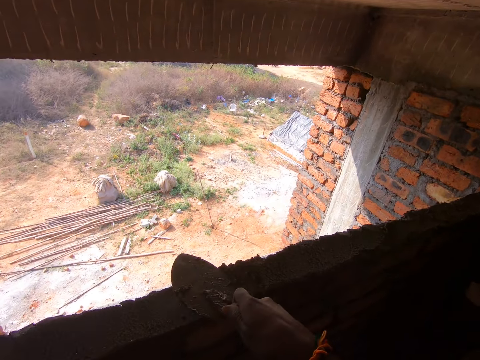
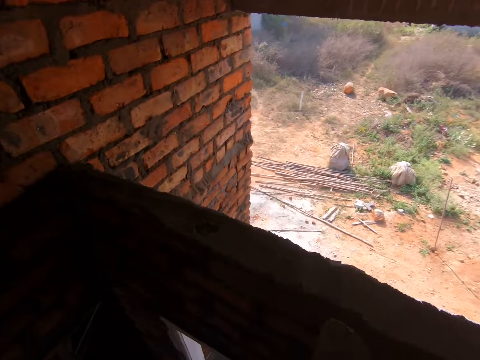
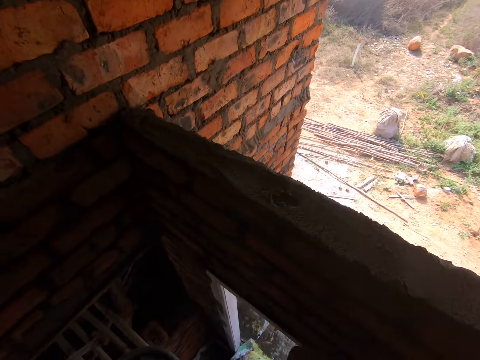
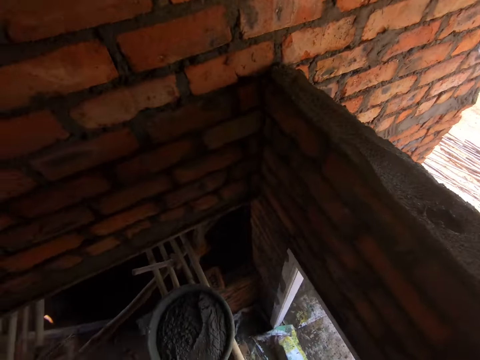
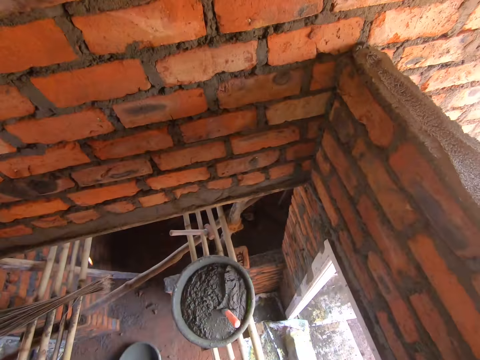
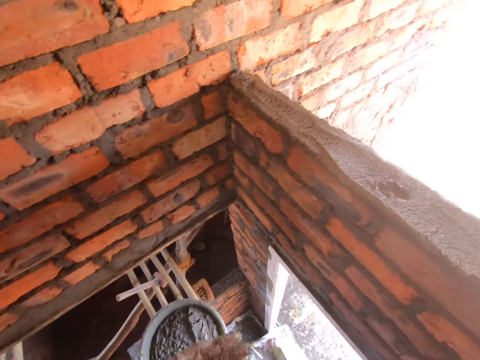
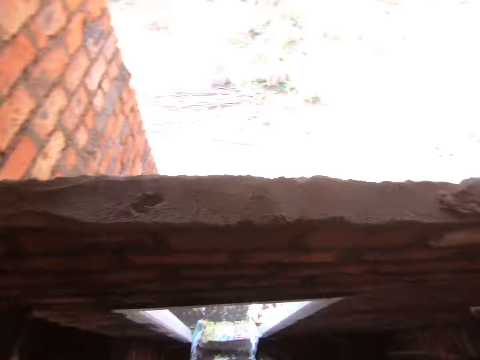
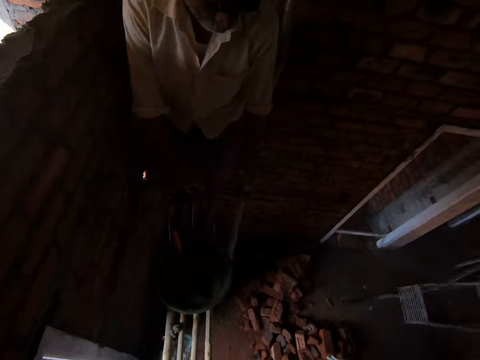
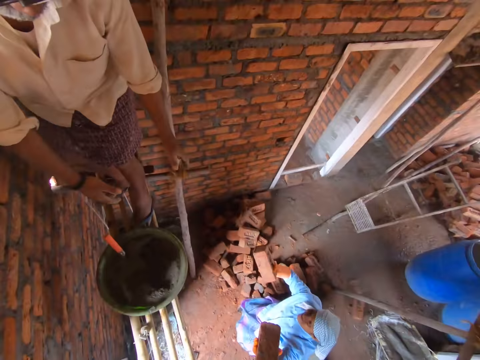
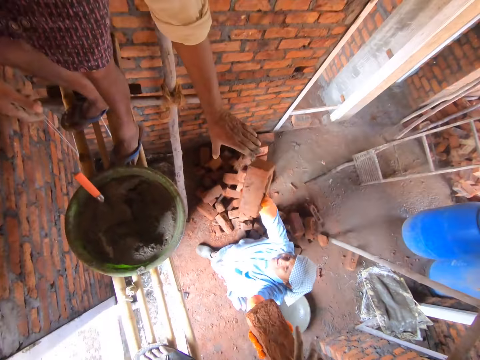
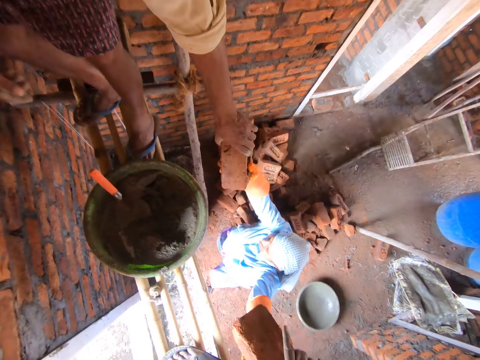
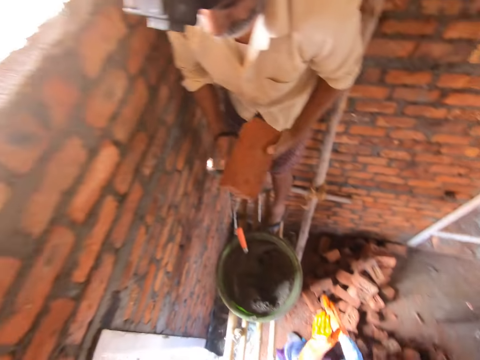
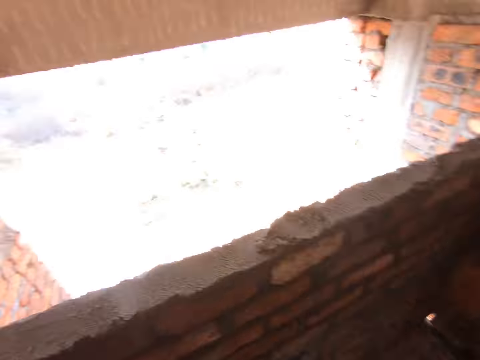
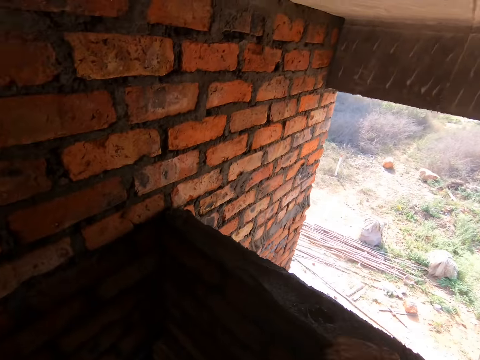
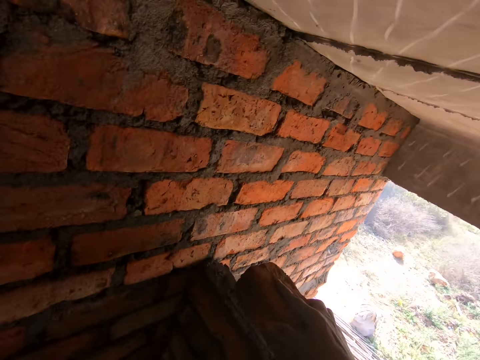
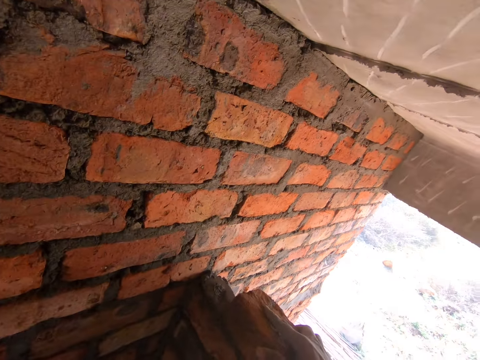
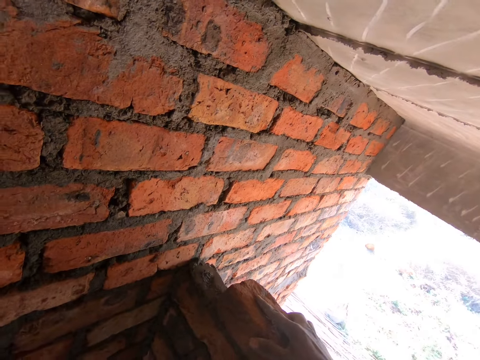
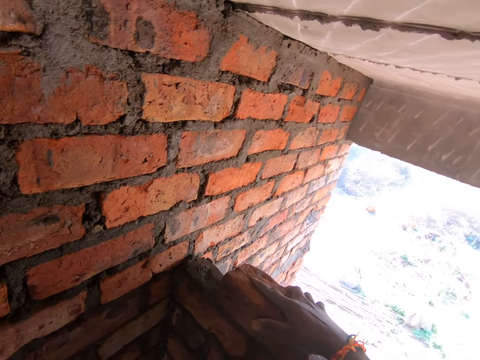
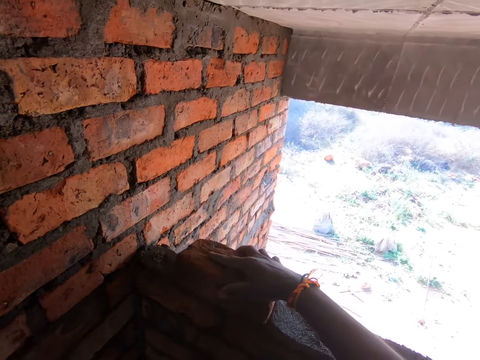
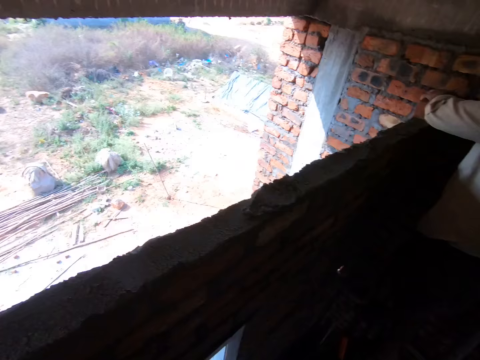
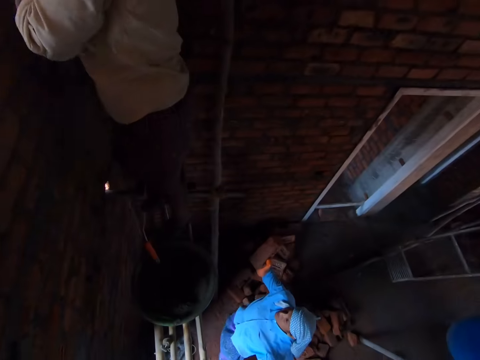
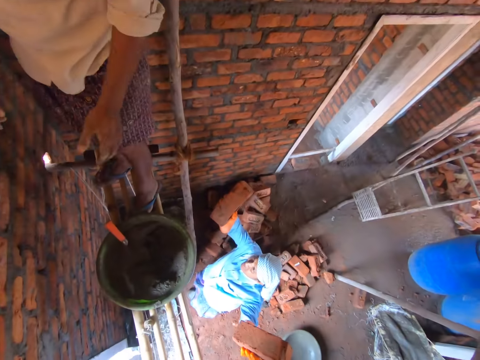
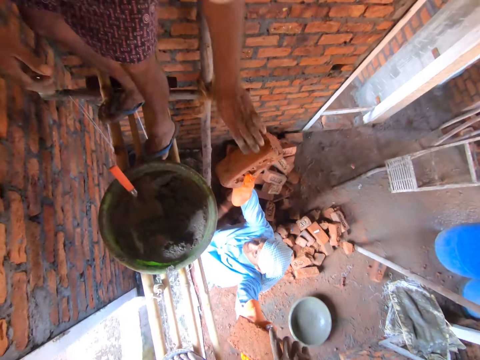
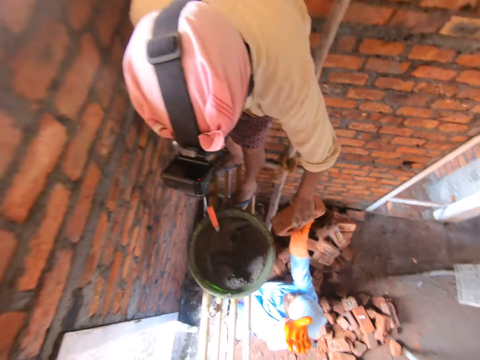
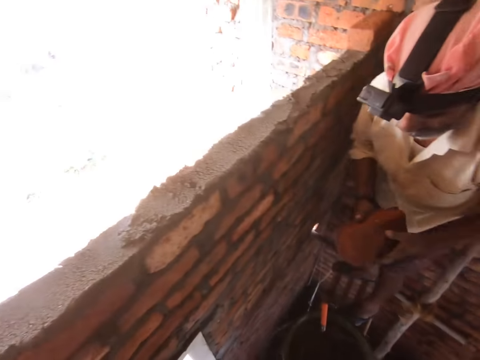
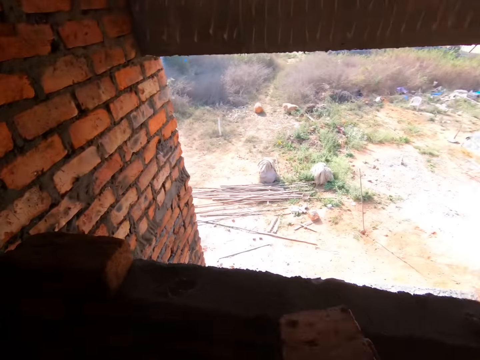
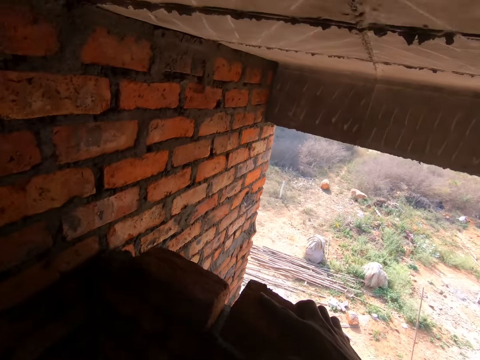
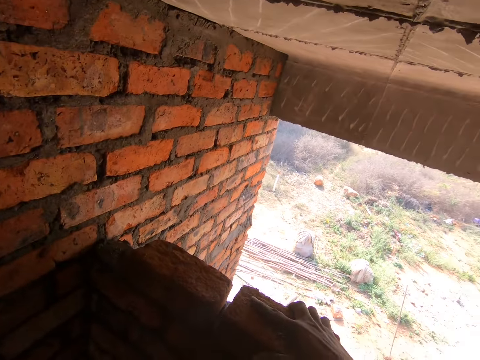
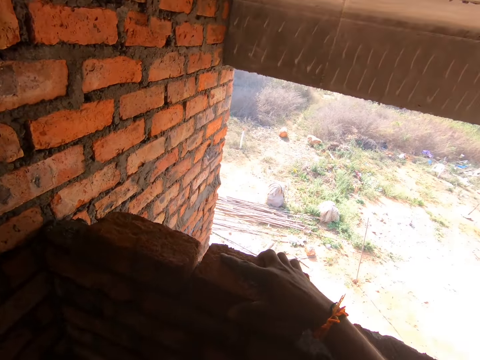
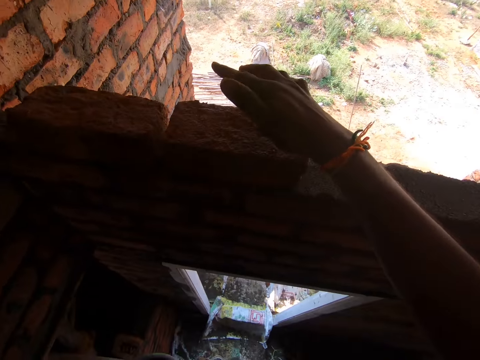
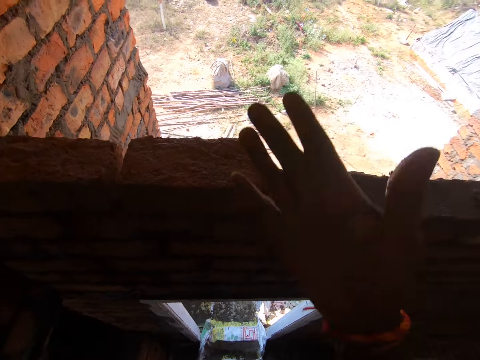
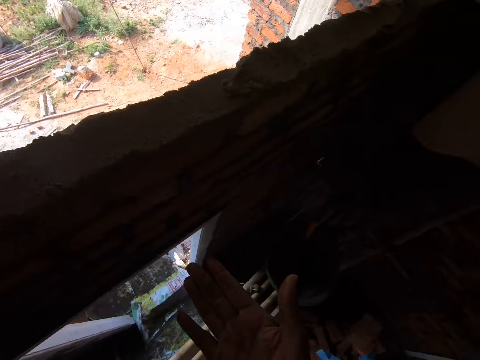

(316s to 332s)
The camera wearer puts the trowel in the basin. They turn around. They take a brick from a person. They put the brick on top of the cement. They take a brick from the person. They put the brick on top of the cement.

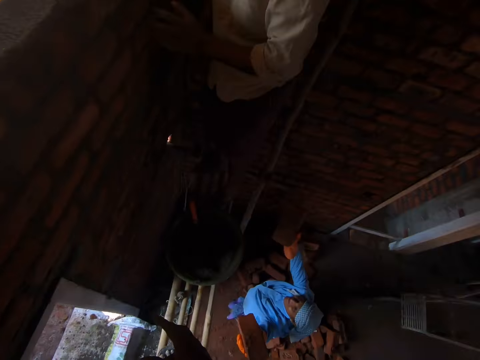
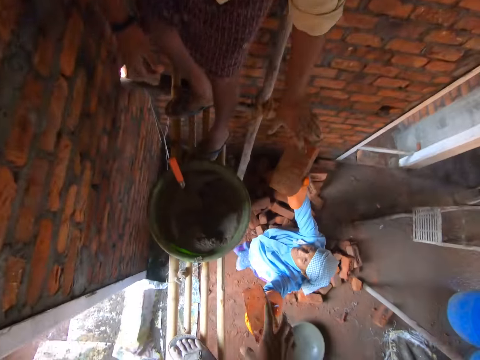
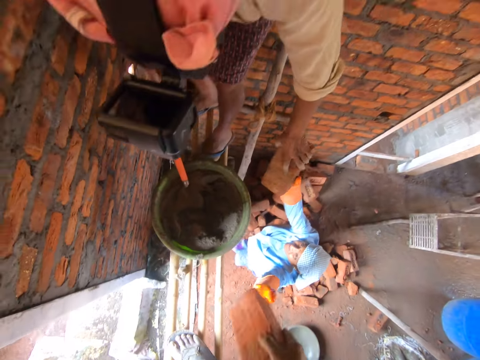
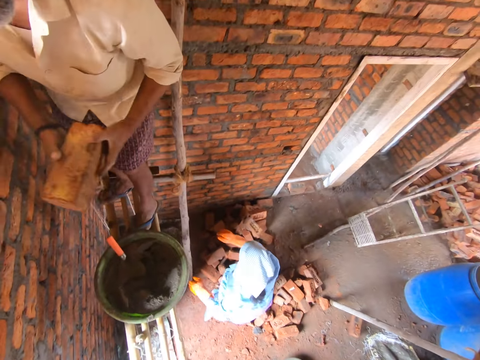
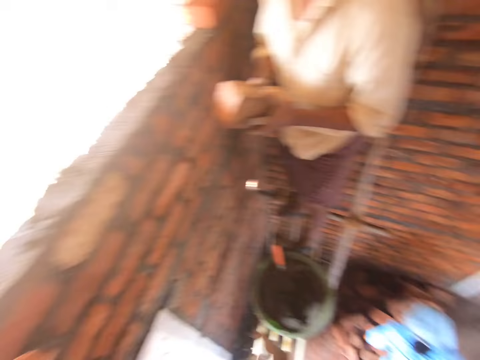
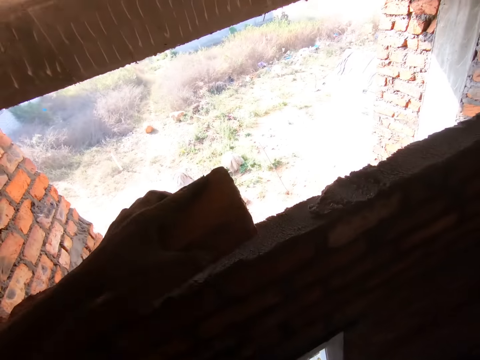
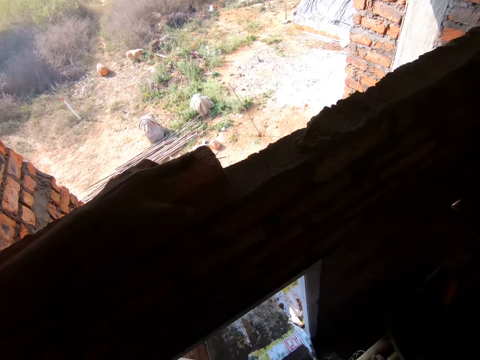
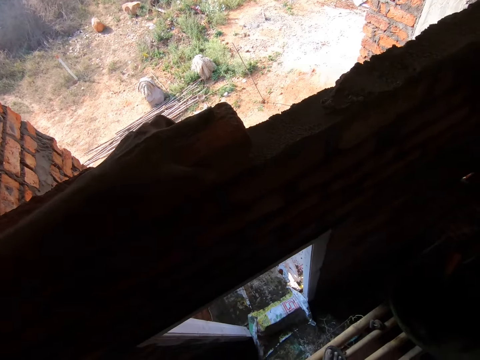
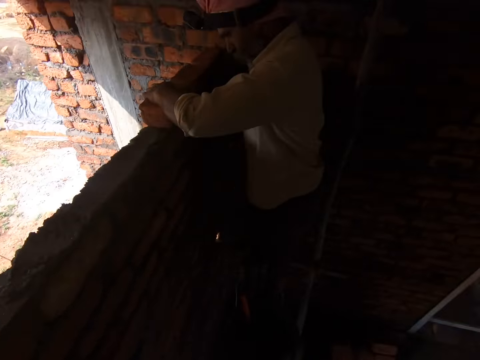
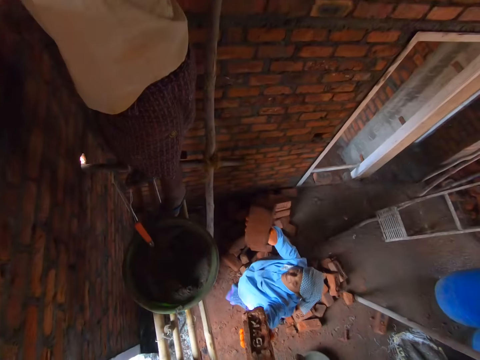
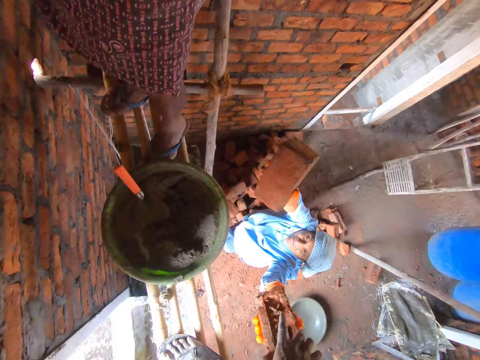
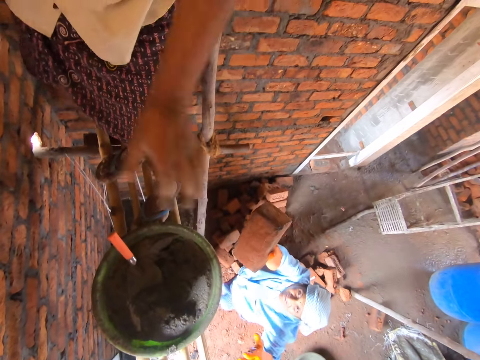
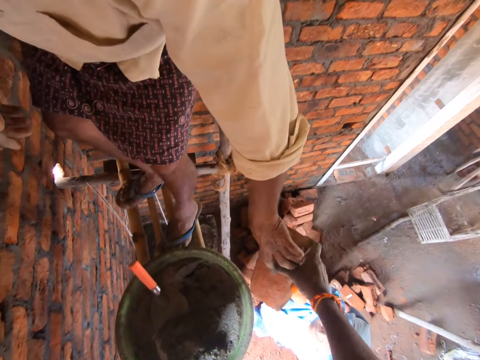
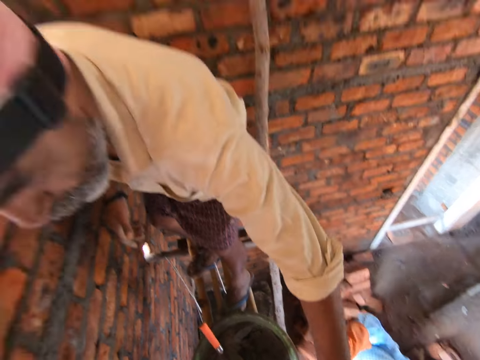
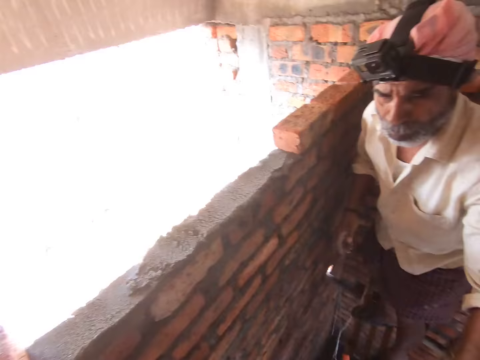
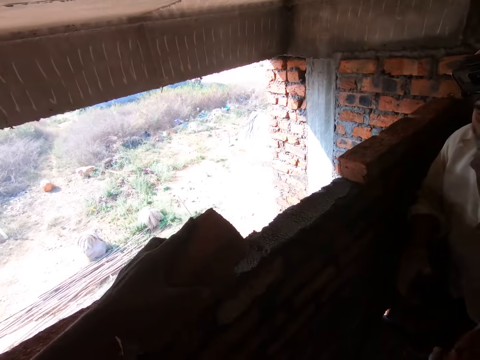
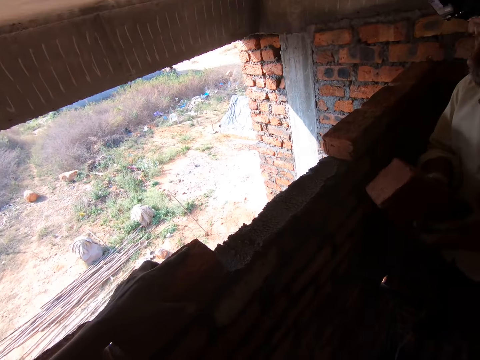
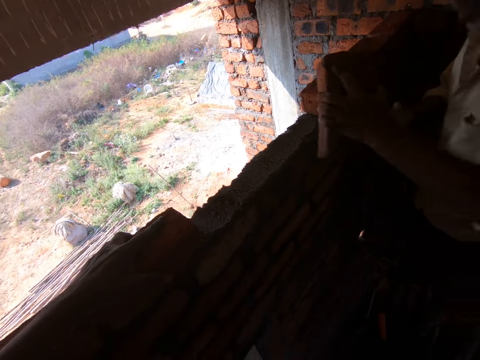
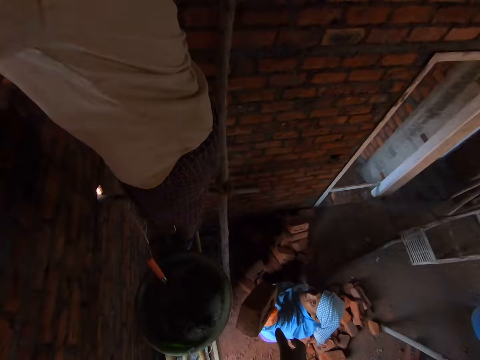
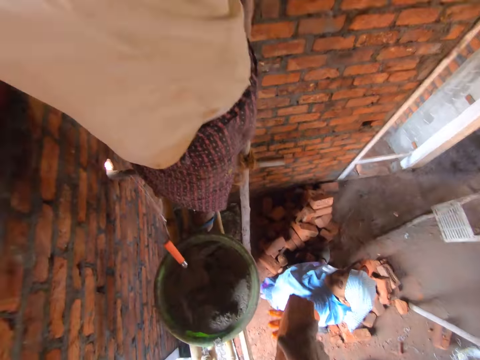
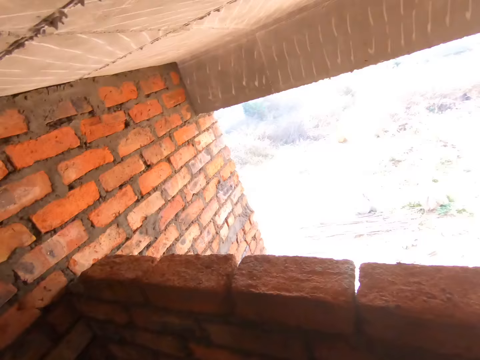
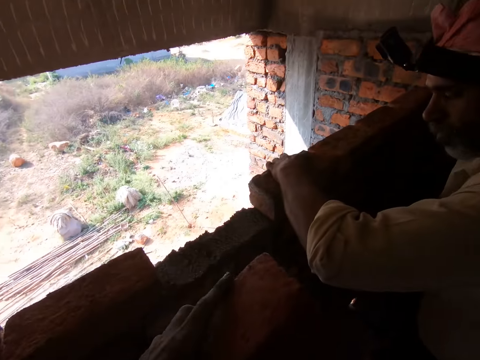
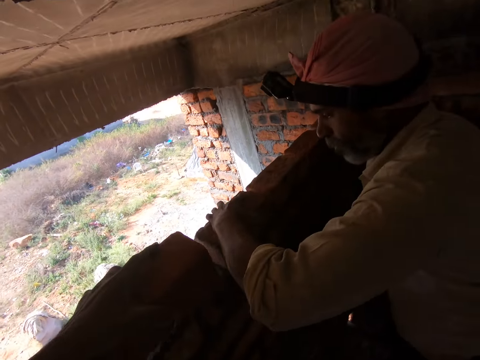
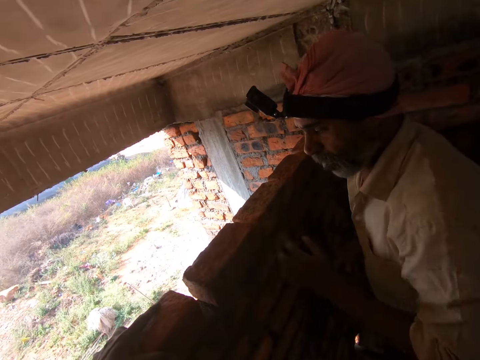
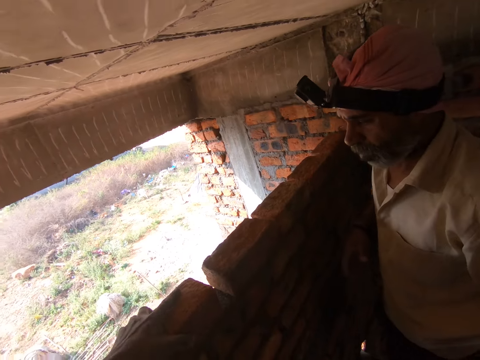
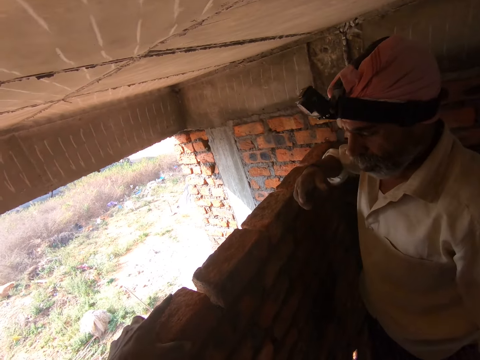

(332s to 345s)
The camera wearer looks at the hand. They take a brick from a person and put the brick on top of the cement. They take a brick from the person and put the brick on top of the cement. They take a brick from the person and put the brick on top of the cement.
